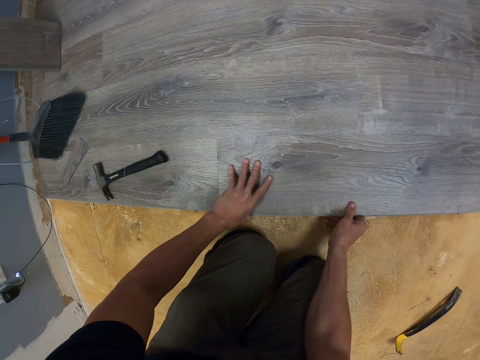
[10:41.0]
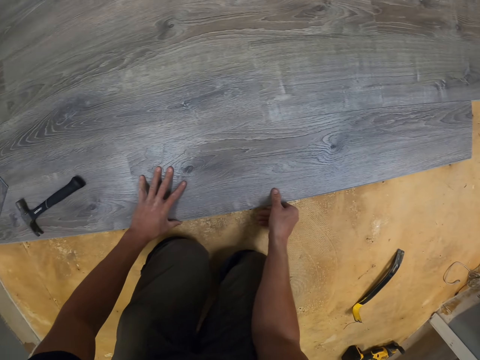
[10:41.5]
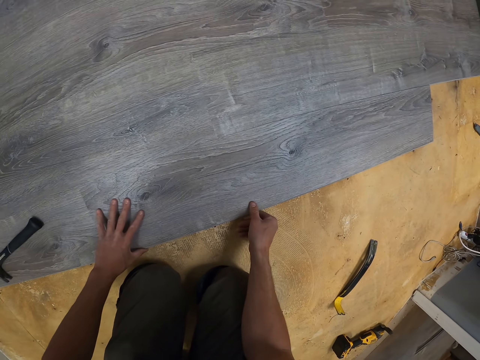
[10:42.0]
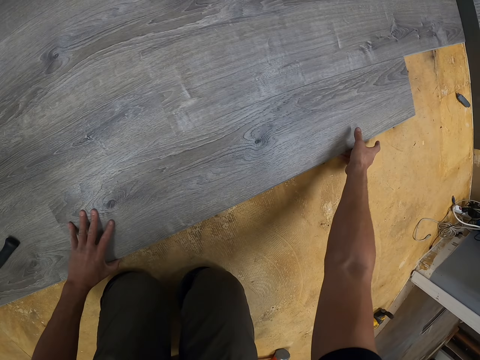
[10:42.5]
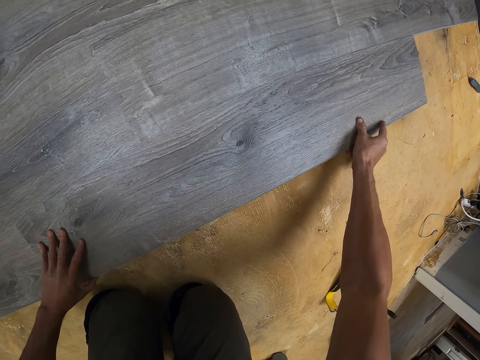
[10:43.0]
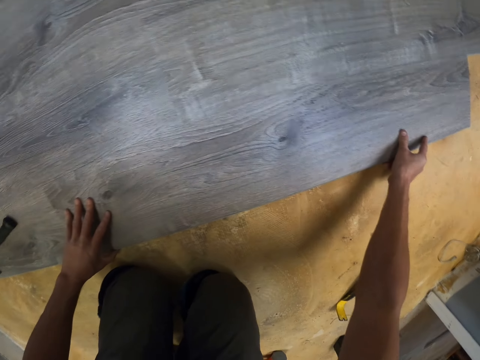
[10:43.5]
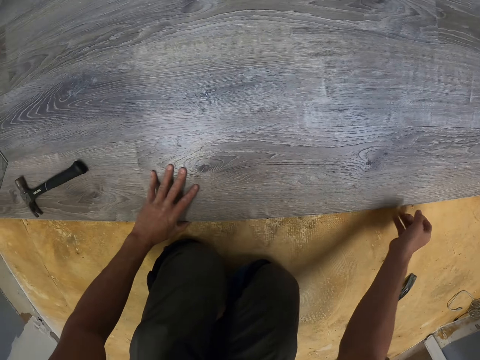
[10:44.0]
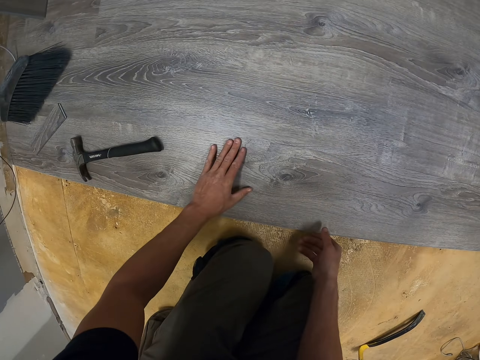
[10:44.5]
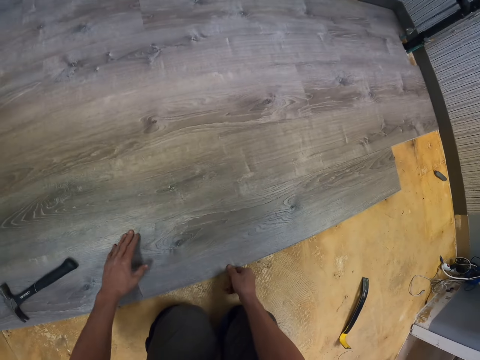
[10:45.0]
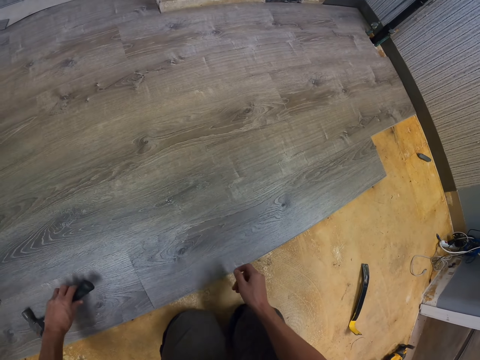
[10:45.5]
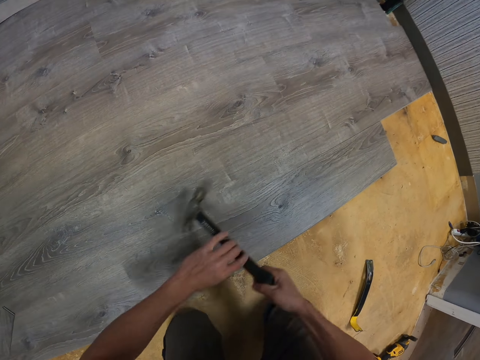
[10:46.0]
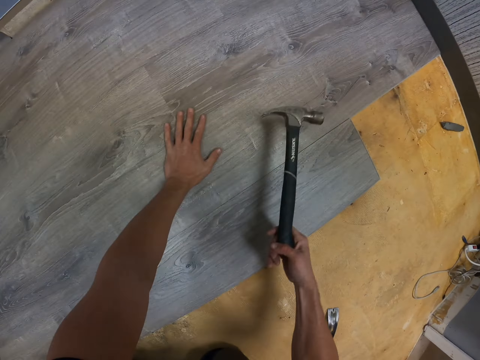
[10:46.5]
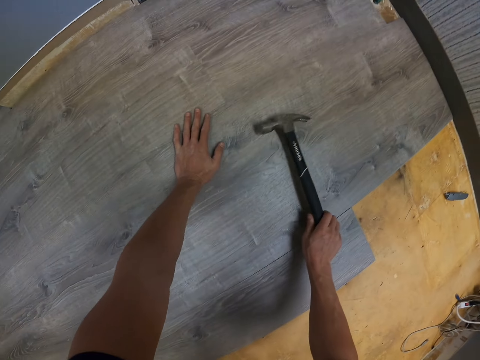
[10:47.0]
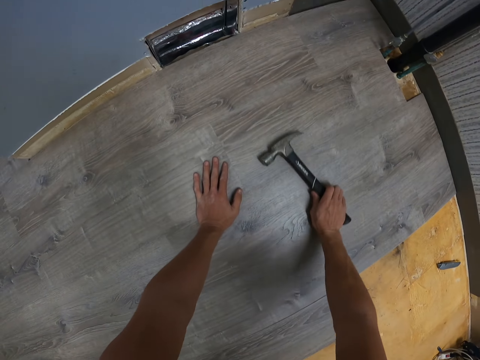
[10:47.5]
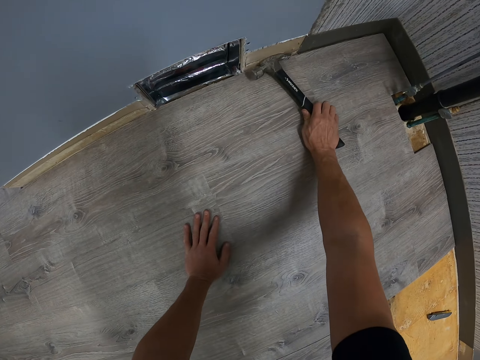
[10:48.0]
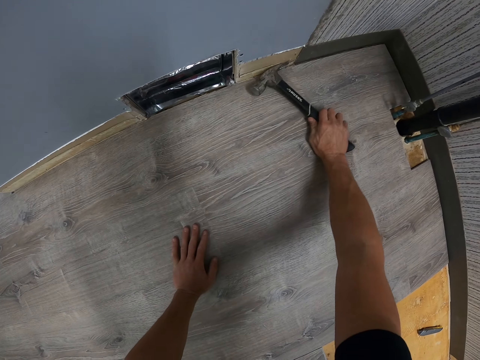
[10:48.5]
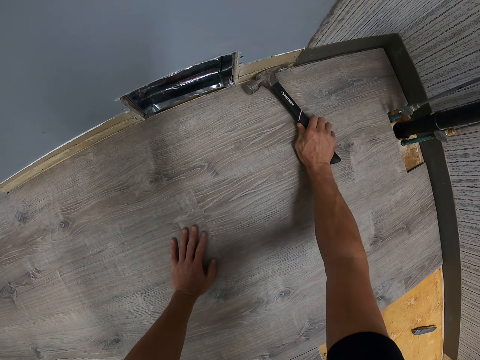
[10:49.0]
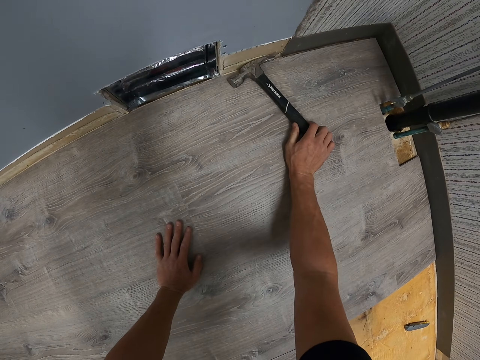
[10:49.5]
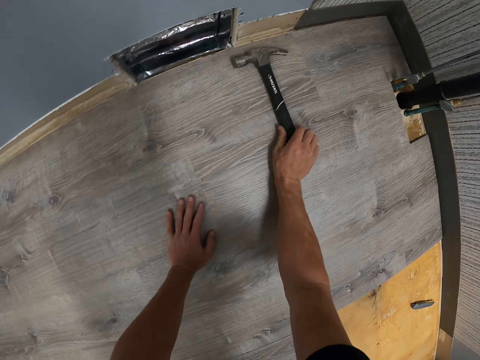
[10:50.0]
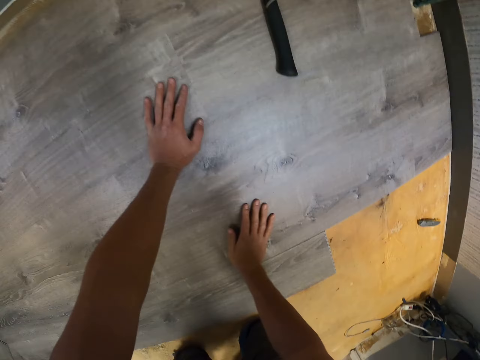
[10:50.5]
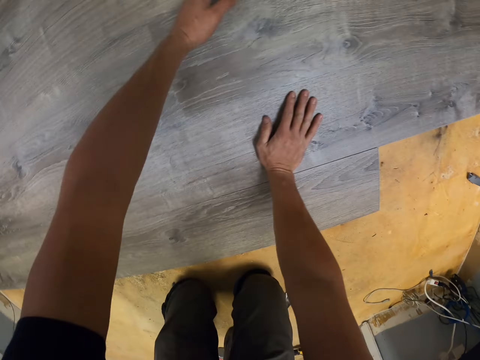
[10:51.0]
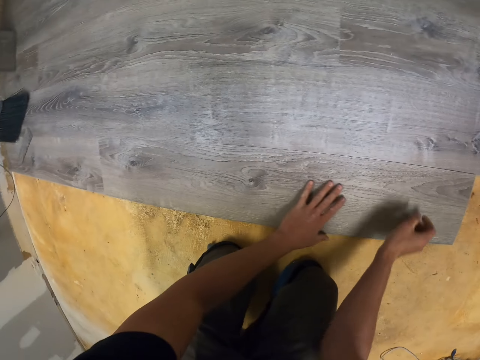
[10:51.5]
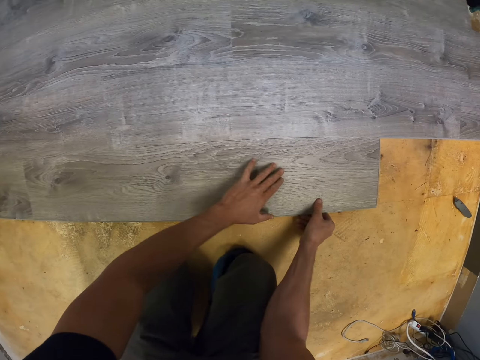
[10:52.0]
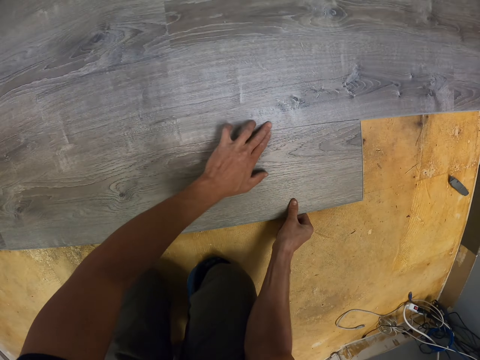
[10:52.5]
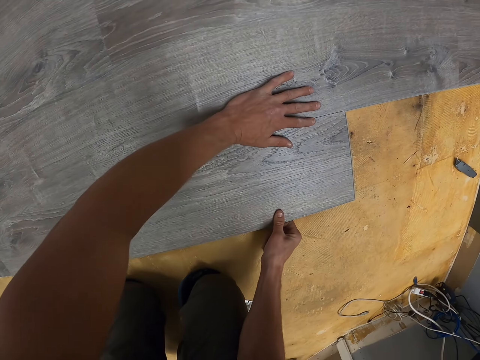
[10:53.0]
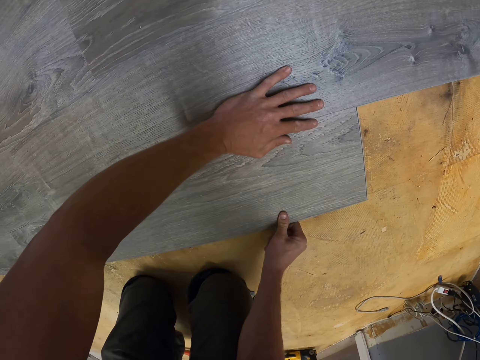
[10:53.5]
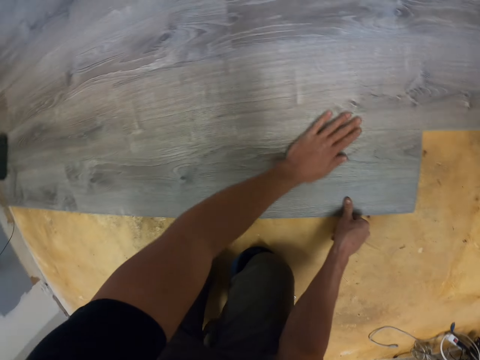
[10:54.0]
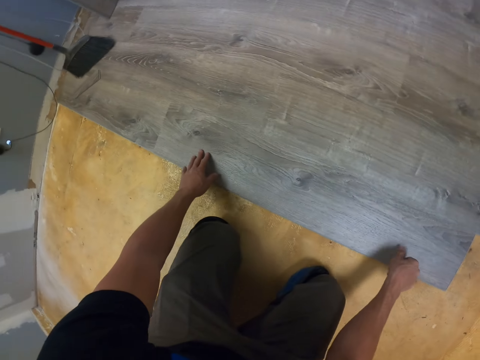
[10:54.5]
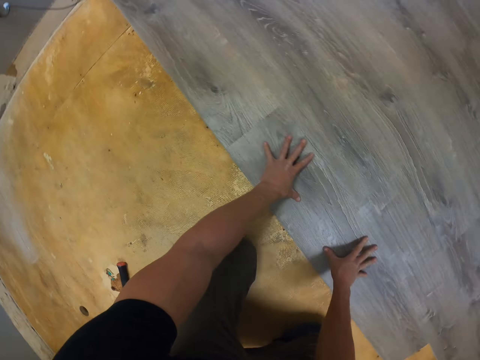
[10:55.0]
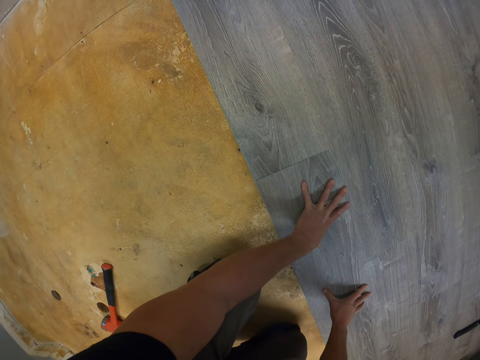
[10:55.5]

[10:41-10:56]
The camera wearer picks up a hammer. They fix wood on the floor with the hammer. They move. They remove a nail with the hammer. They put the hammer on the floor. They fix the wood on the floor with hands.

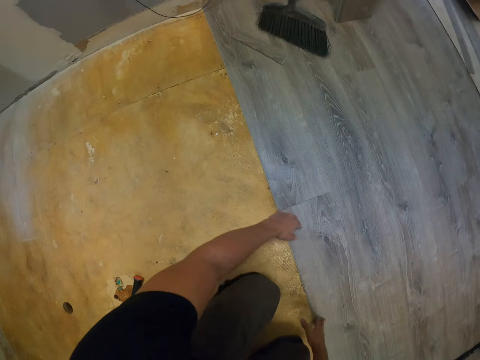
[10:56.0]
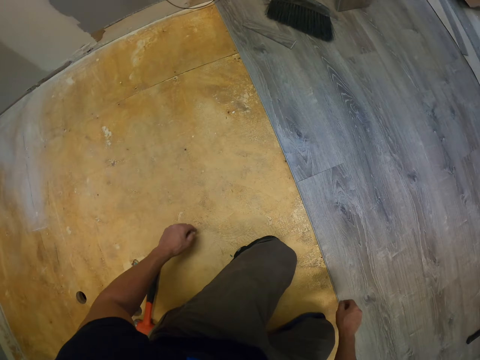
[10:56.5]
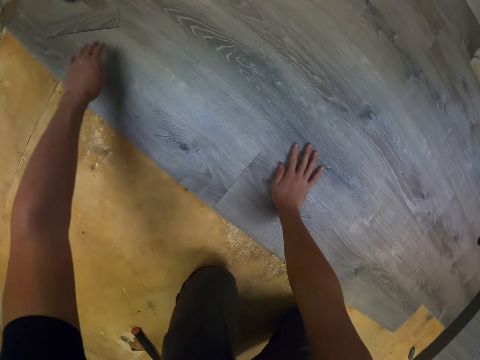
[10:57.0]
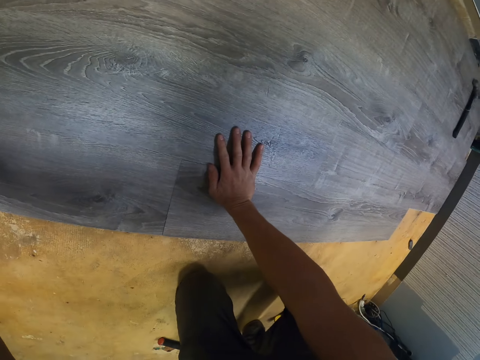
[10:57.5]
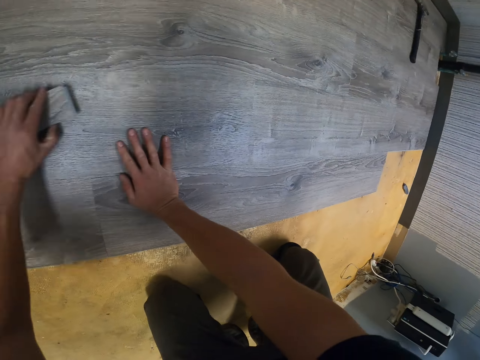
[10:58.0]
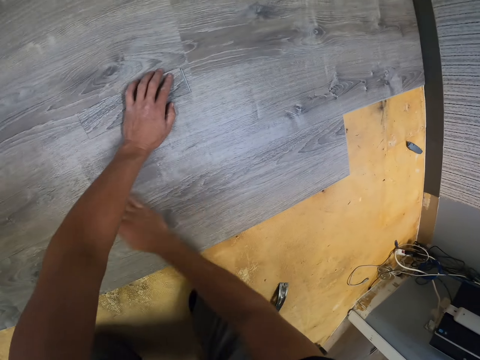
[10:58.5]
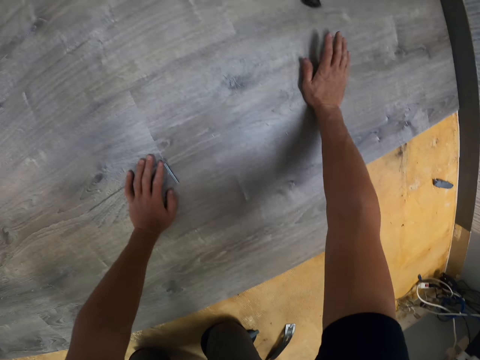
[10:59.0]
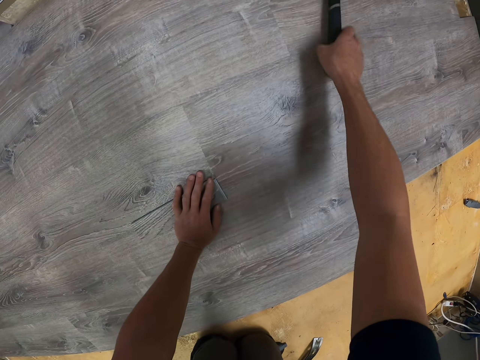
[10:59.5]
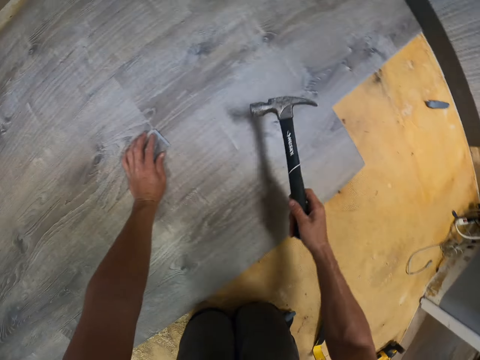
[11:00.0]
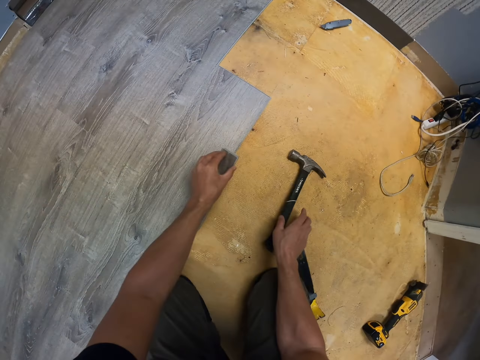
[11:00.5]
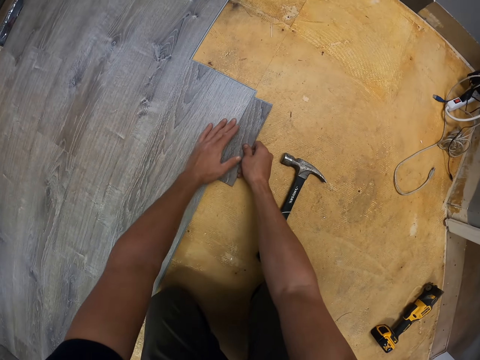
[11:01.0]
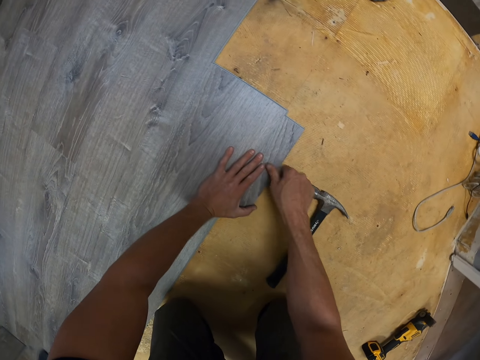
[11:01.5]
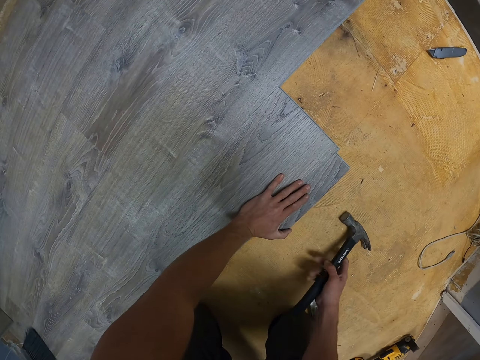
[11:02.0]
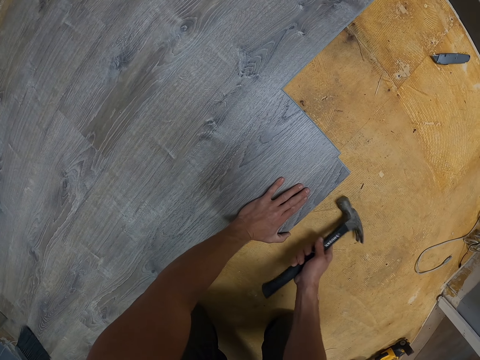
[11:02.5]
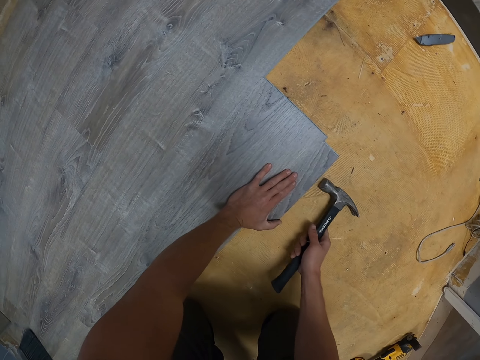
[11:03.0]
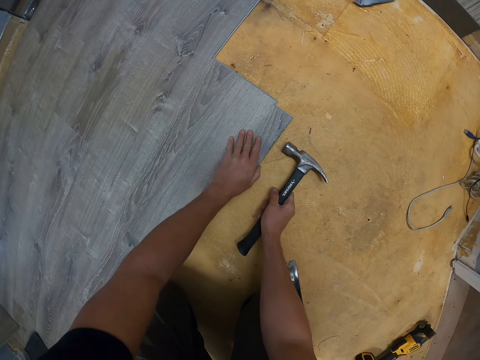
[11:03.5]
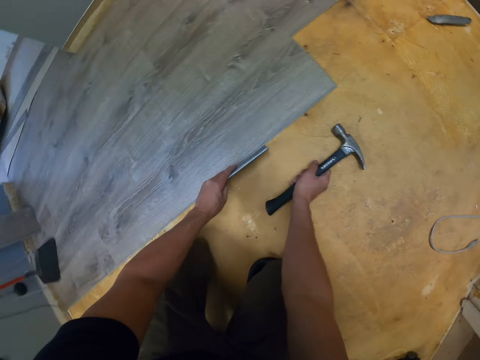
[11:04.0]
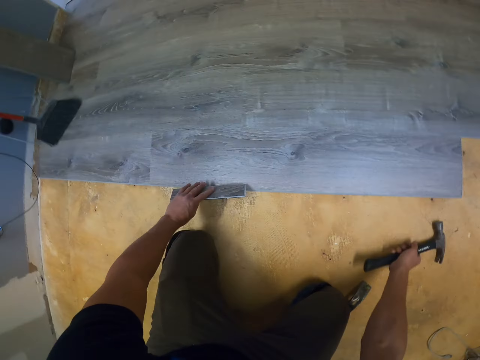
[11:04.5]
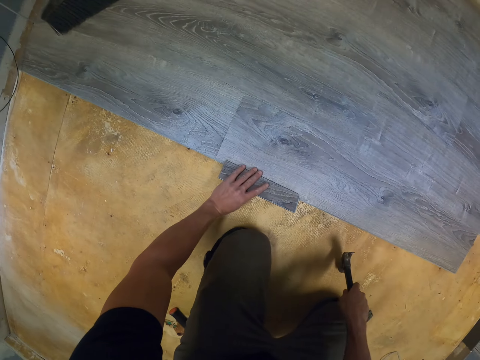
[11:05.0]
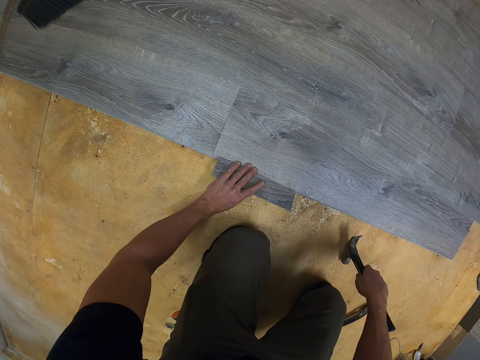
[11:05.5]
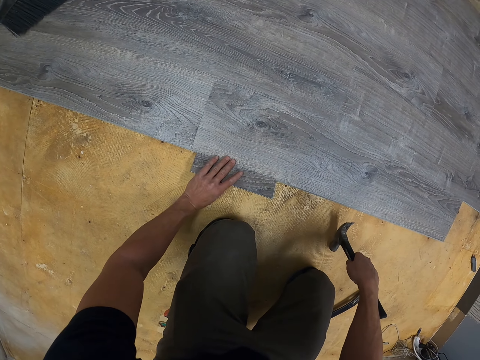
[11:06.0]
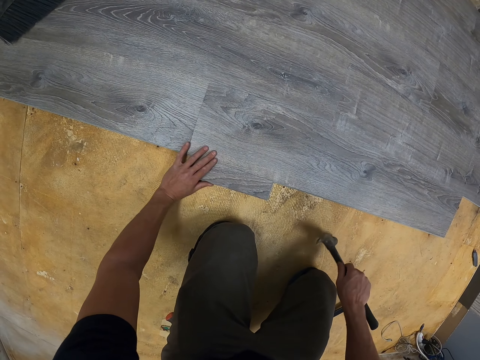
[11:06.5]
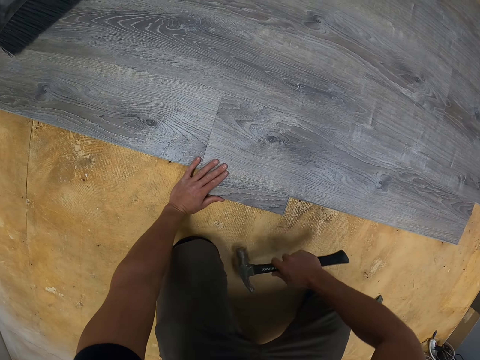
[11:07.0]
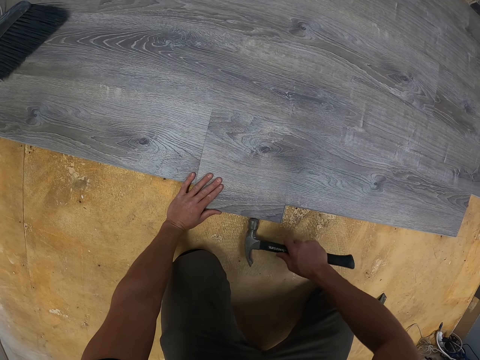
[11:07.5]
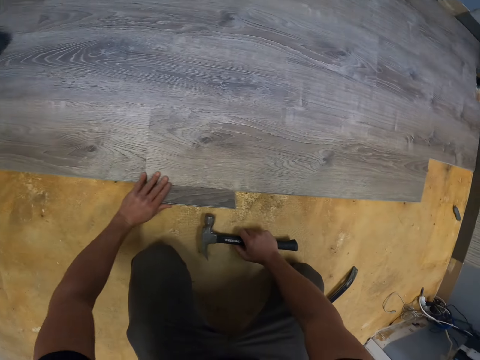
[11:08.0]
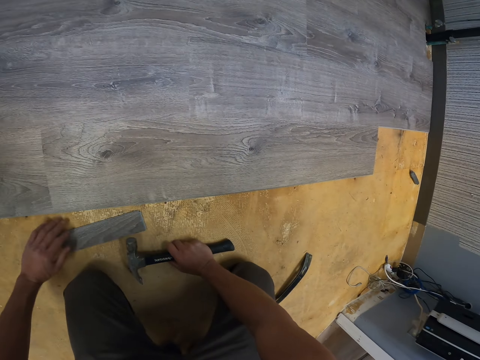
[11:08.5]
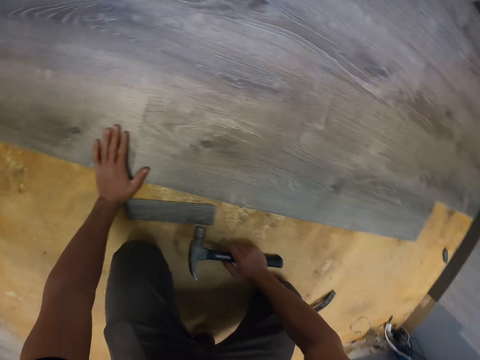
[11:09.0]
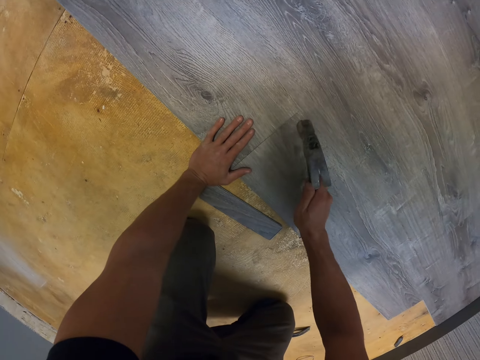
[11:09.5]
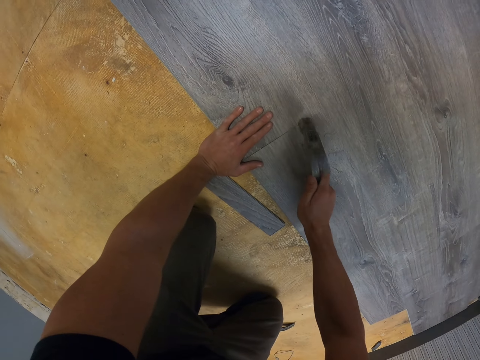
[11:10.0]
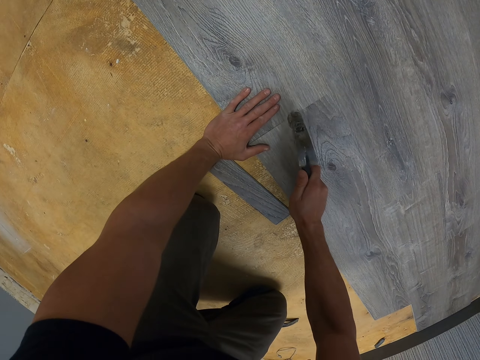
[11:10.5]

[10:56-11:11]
The camera wearer picks a piece of wood. They move. They pick a hammer. They fix the wood or tile on the floor with the hammer. They move. They fix the tile with the hammer.
